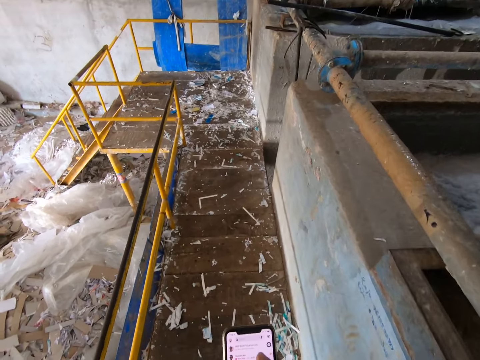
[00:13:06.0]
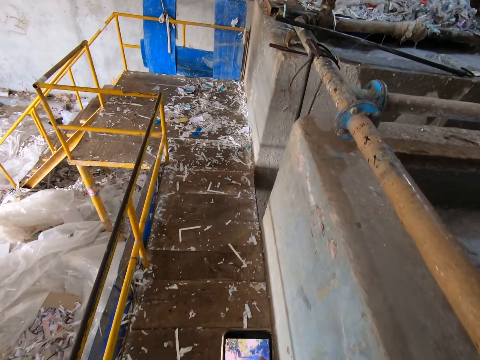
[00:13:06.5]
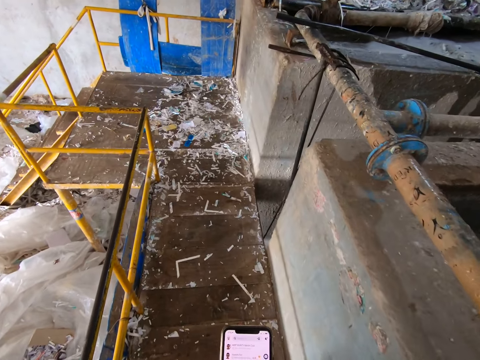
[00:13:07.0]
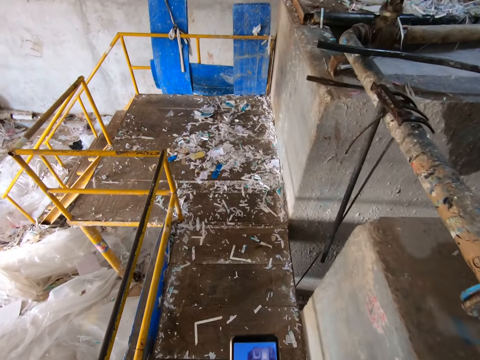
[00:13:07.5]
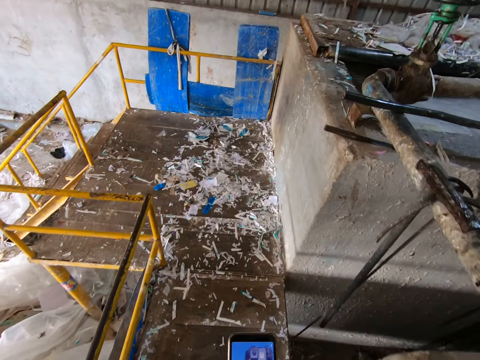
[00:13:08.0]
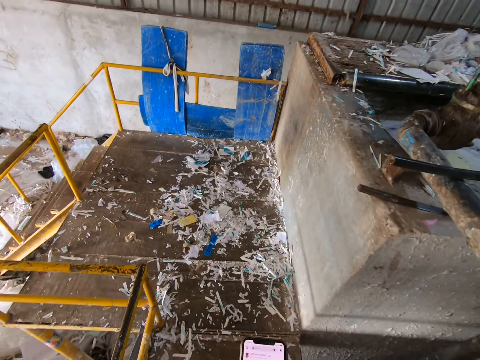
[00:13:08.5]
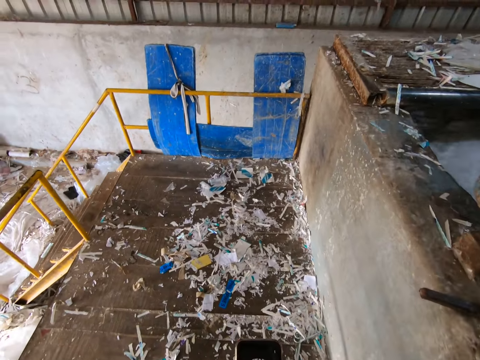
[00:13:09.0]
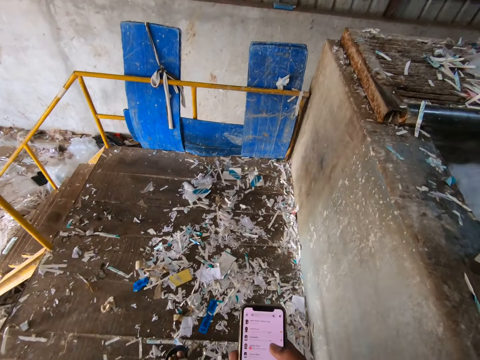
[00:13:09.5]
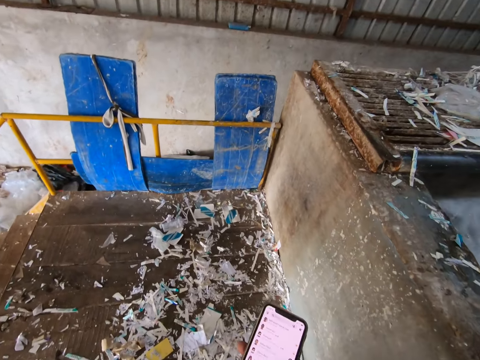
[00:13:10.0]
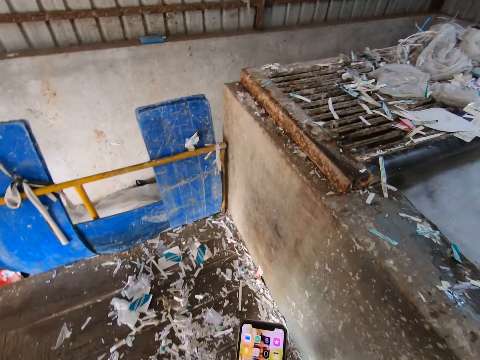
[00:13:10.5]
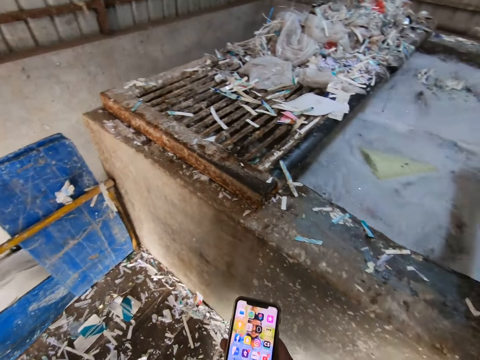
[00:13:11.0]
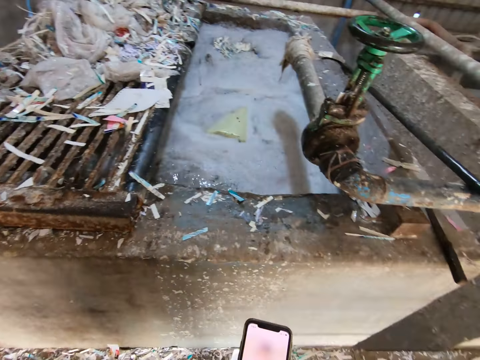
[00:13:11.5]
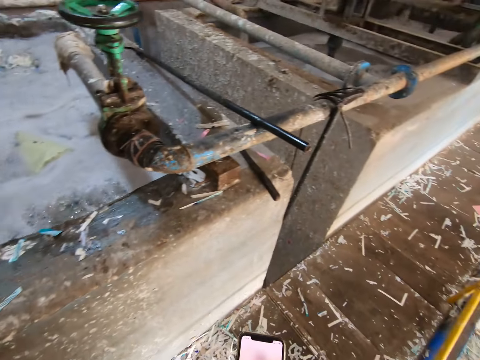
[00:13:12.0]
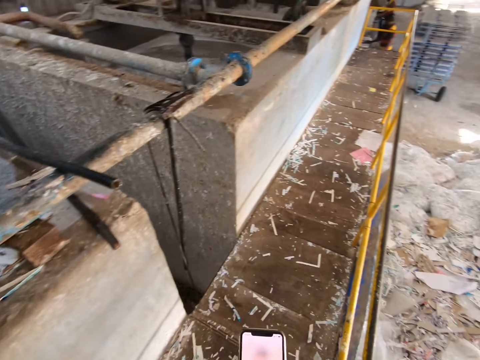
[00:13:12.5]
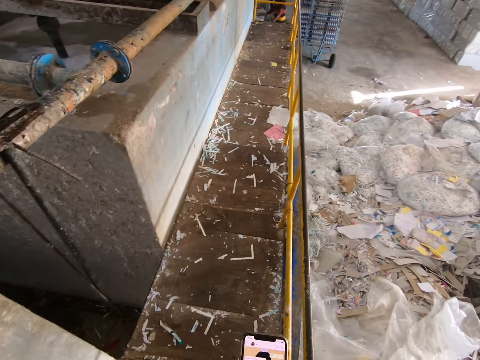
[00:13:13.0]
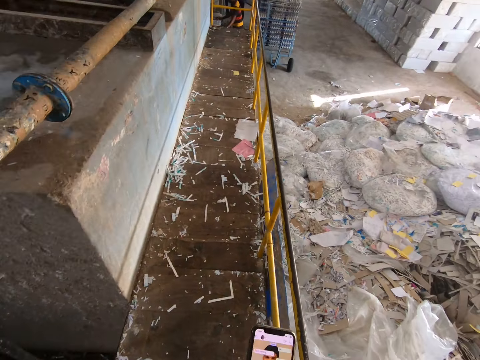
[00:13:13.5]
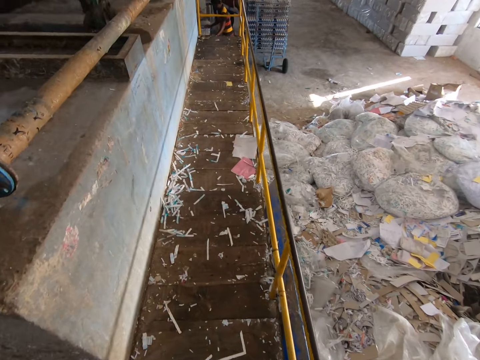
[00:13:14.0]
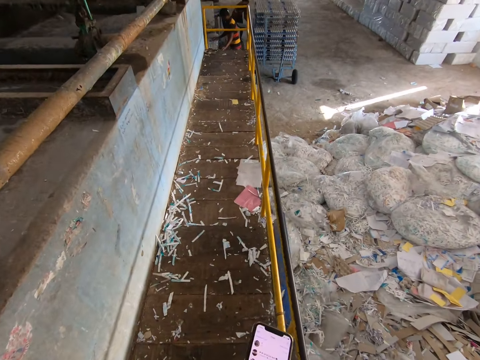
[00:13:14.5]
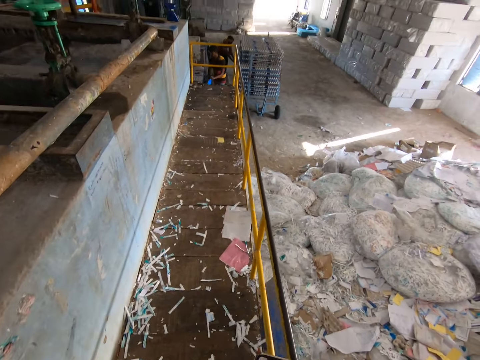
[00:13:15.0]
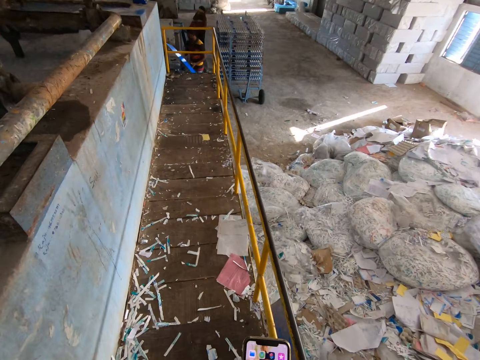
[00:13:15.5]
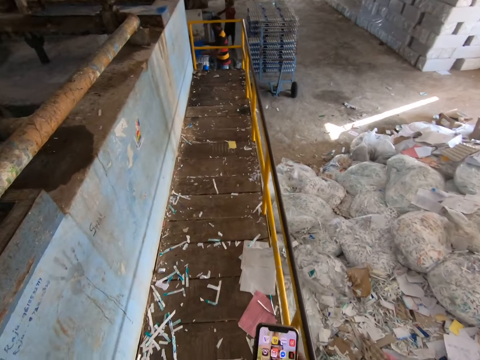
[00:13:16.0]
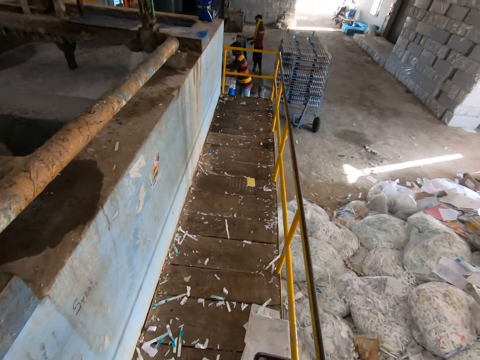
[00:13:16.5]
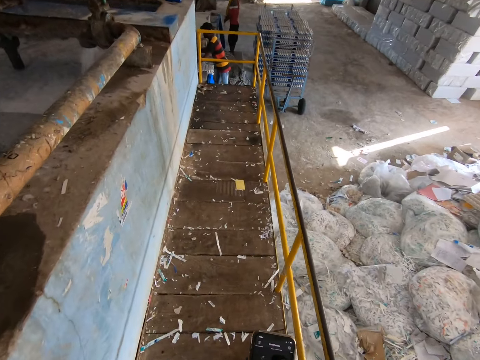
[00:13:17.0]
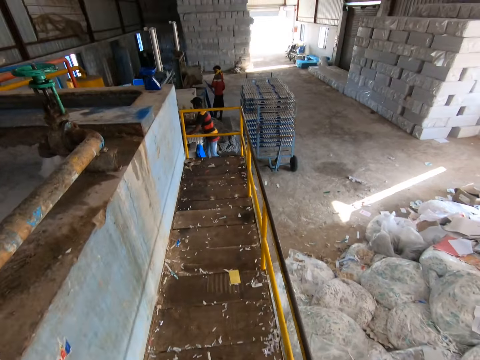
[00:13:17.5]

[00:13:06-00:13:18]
The camera wearer turns around and walks forward. A man places a tray of egg cartons in the shelf with his hands. Another man picks a tray from the ground with his hands. The first man picks a tray from the ground with his hands. The other man inserts the tray into the egg carton making machine with his hands.

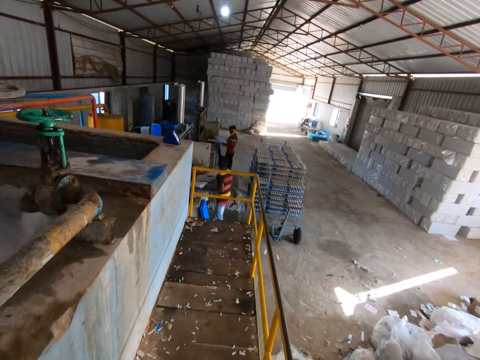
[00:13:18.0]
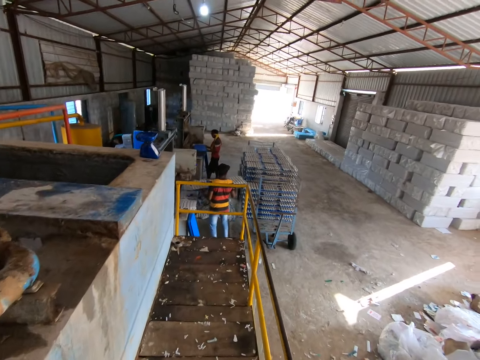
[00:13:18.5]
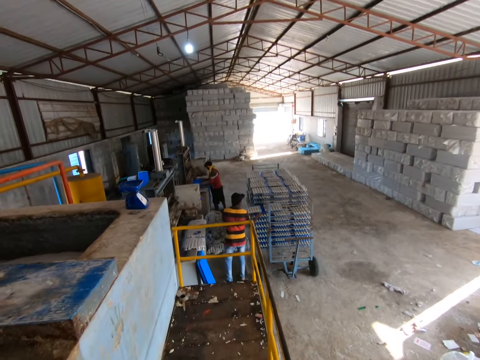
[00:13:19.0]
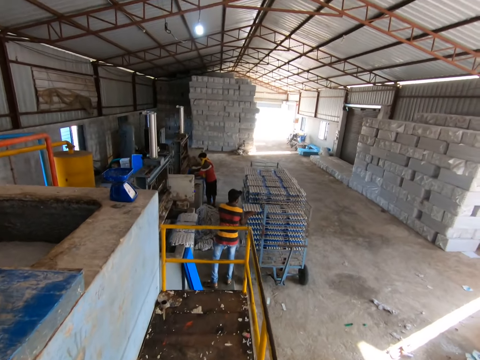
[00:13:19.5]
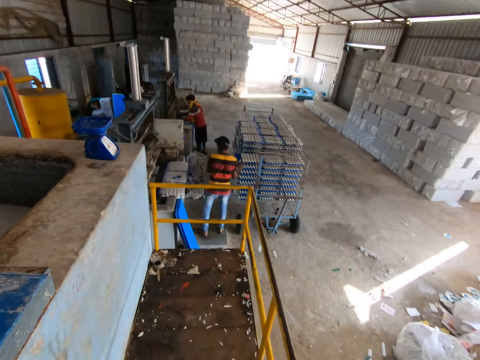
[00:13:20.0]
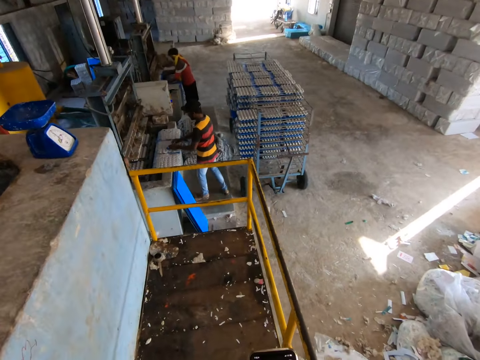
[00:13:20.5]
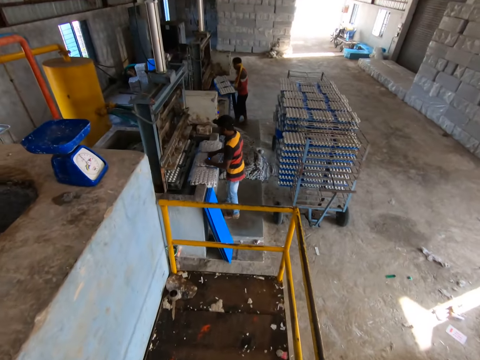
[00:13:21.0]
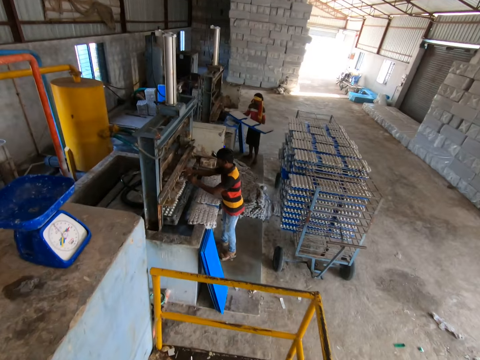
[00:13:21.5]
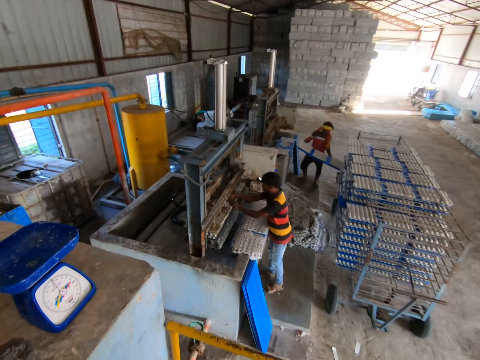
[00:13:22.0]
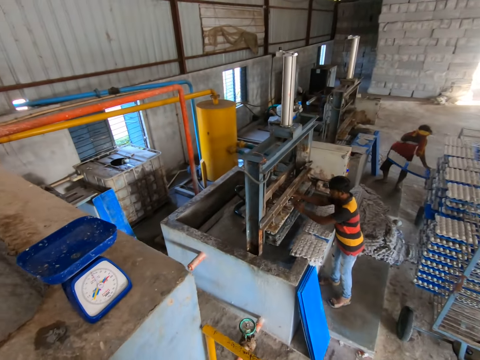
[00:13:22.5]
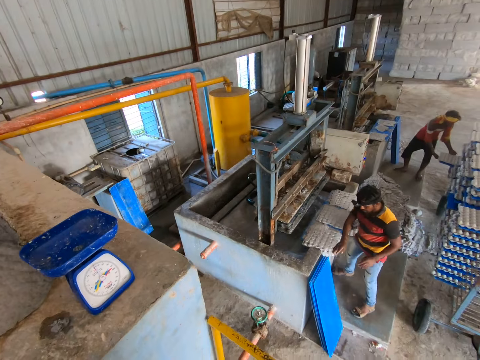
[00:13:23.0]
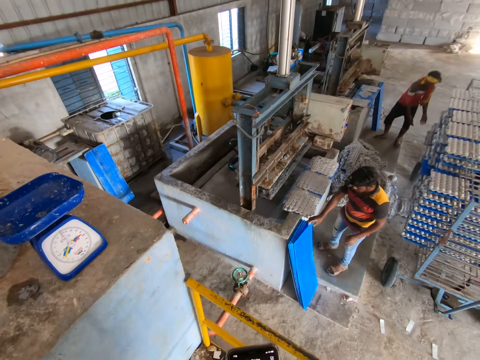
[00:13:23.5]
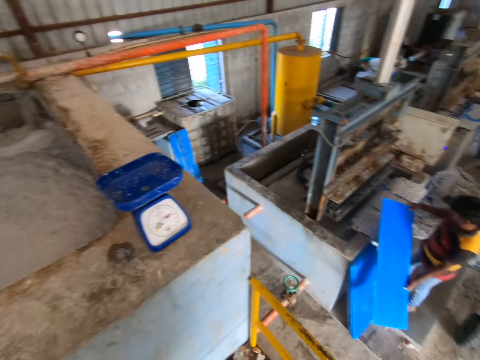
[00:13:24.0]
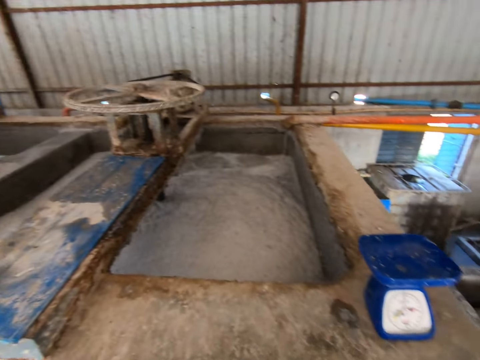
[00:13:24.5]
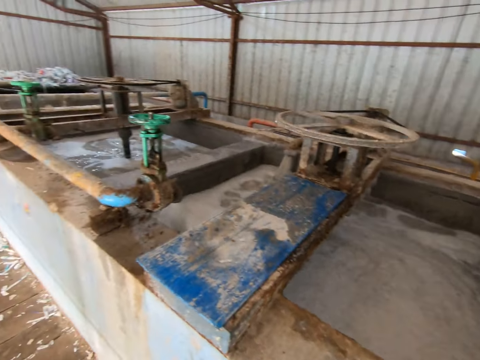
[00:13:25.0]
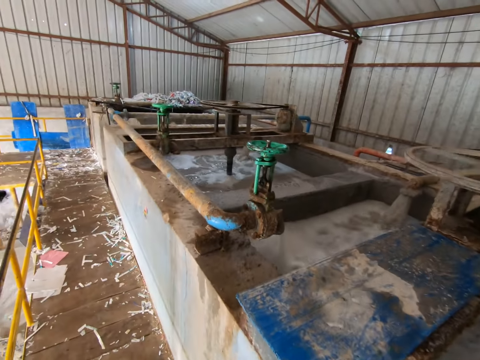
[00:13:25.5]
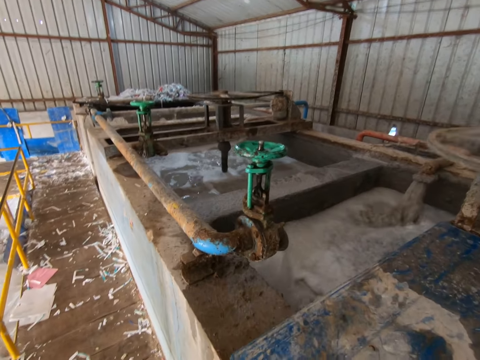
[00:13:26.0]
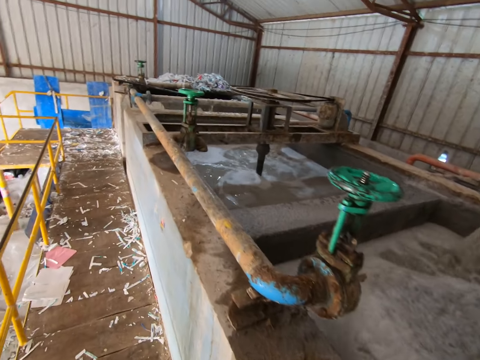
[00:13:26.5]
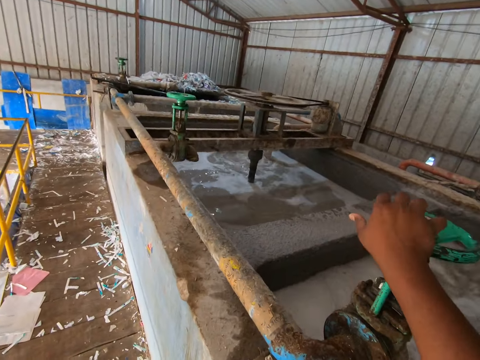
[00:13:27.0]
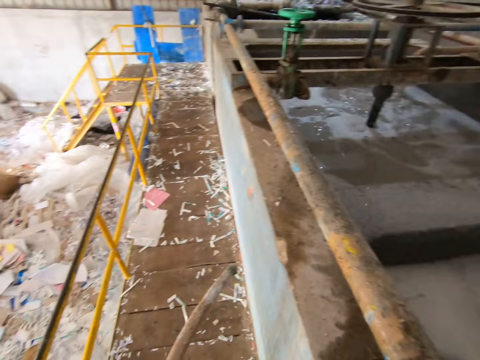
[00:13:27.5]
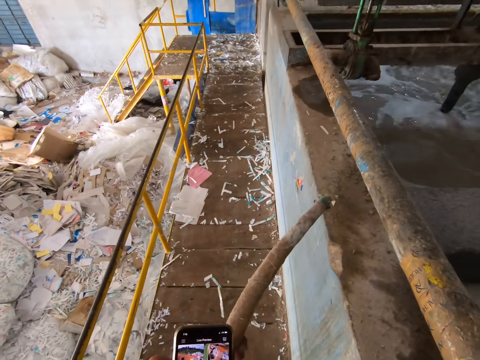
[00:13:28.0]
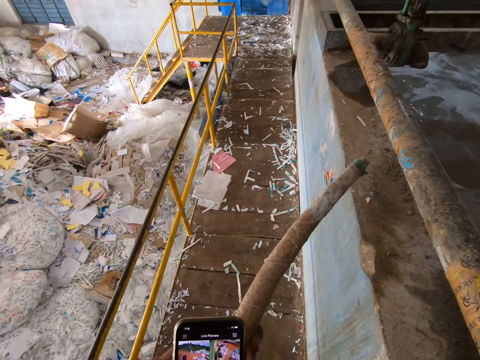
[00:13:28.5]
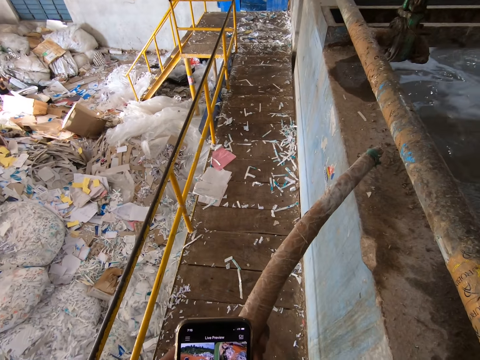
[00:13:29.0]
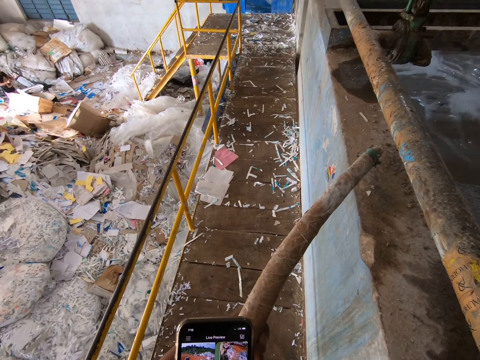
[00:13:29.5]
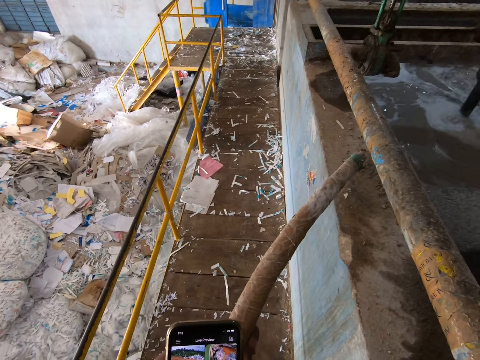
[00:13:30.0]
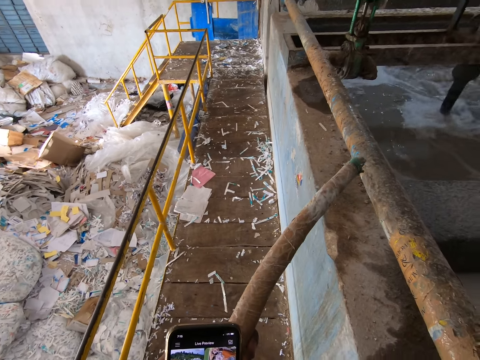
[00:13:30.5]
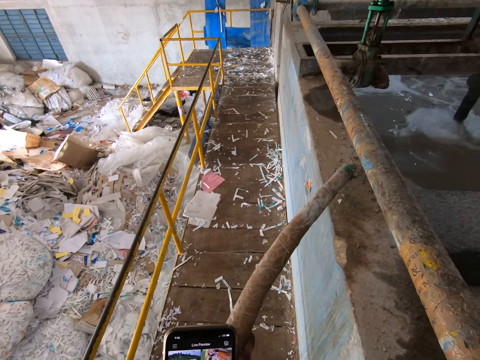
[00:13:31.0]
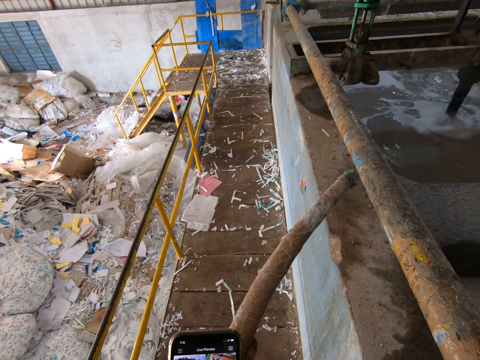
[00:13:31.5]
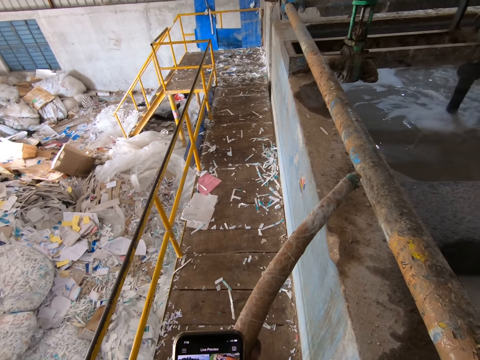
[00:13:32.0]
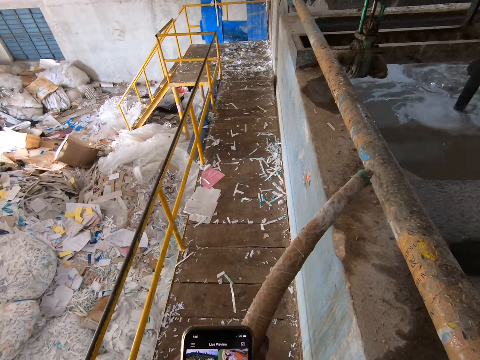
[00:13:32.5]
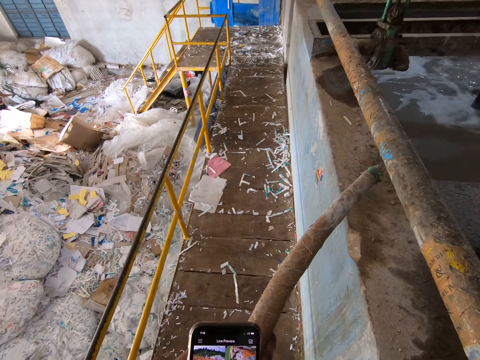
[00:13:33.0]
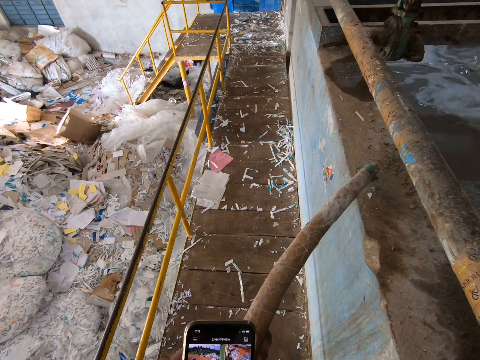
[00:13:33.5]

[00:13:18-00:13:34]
A man removes the tray of egg cartons from the egg carton making machine with his hands and places the tray of egg cartons in the shelf with his hands. Another man inserts the tray into the egg carton making machine with his hands. The first man moves the phone from the tray of egg cartons on a pond to the egg carton making machine with his hands. The other man removes the tray of egg cartons from the egg carton making machine with his hands and places the tray of egg cartons in the shelf with his hands. The camera wearer turns around. The first man picks a tray from the ground with his hands. The camera wearer turns the pipe wheel with his right hand. He looks at his phone.
